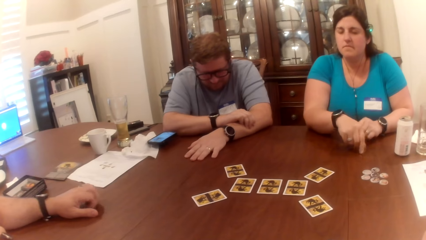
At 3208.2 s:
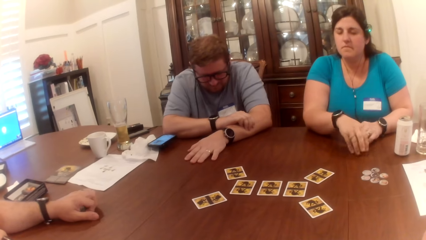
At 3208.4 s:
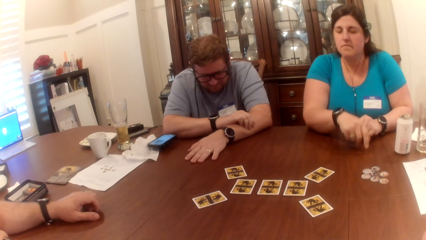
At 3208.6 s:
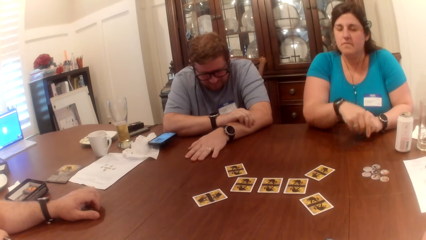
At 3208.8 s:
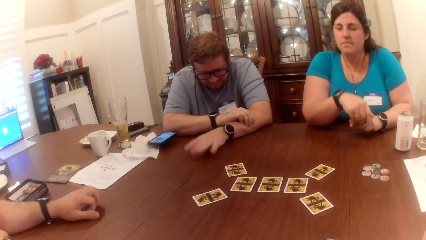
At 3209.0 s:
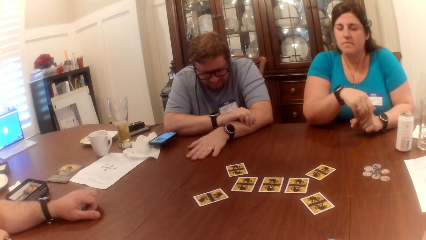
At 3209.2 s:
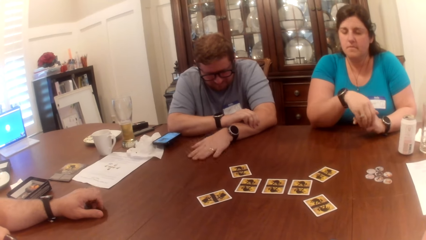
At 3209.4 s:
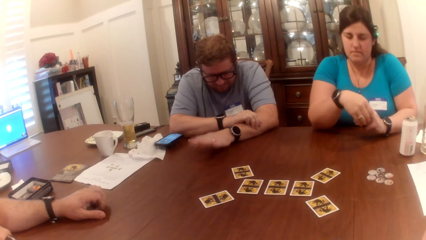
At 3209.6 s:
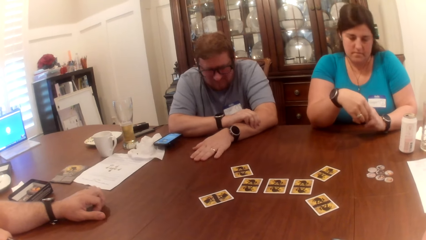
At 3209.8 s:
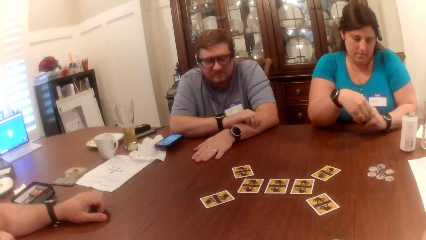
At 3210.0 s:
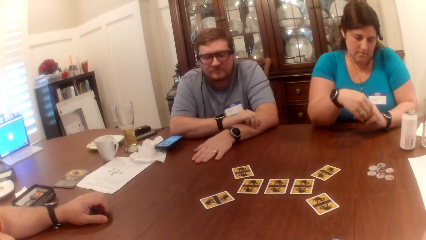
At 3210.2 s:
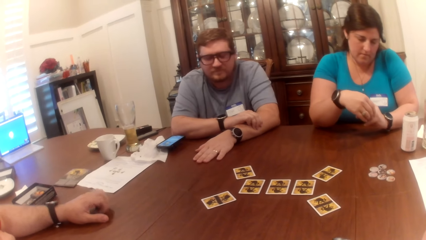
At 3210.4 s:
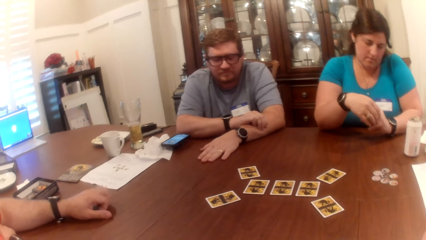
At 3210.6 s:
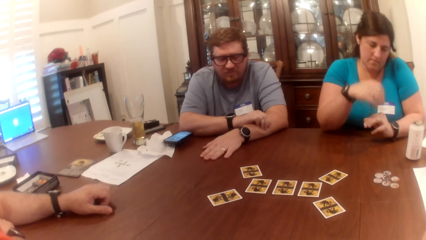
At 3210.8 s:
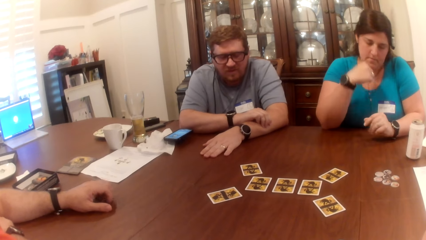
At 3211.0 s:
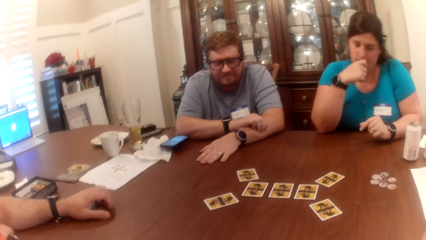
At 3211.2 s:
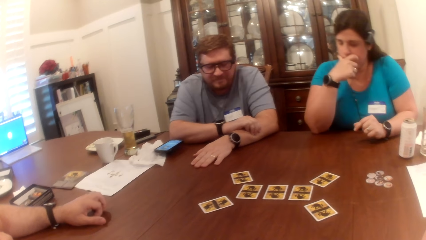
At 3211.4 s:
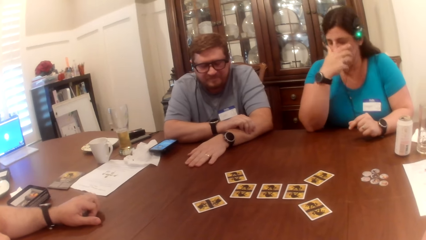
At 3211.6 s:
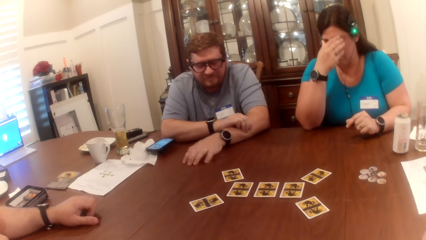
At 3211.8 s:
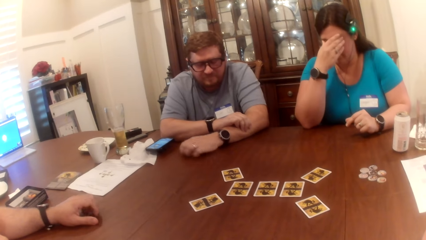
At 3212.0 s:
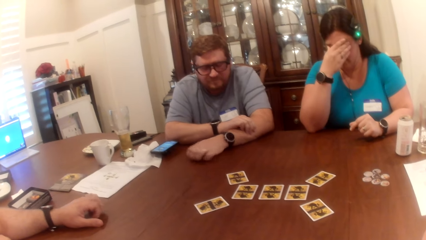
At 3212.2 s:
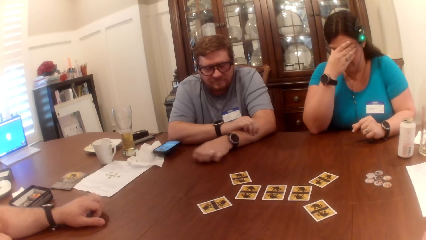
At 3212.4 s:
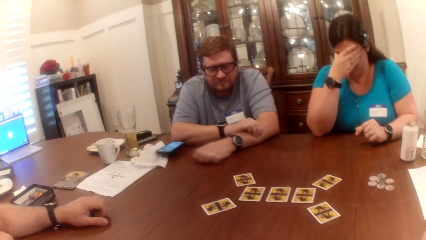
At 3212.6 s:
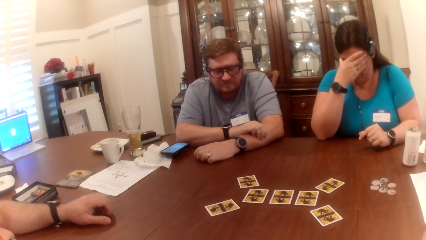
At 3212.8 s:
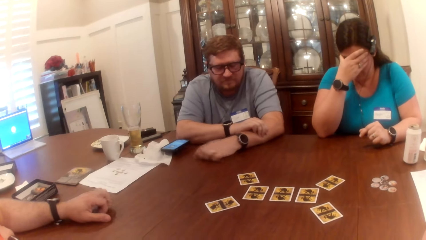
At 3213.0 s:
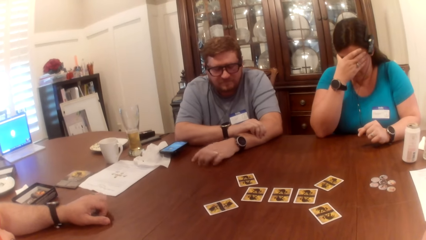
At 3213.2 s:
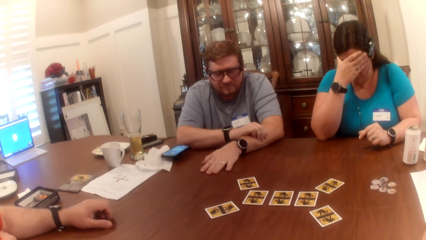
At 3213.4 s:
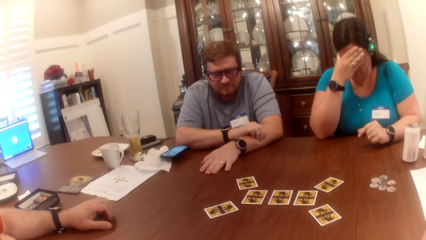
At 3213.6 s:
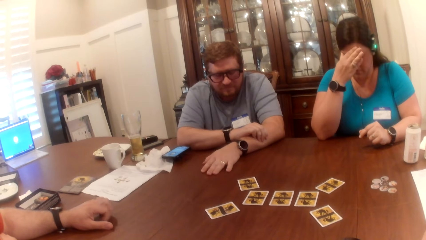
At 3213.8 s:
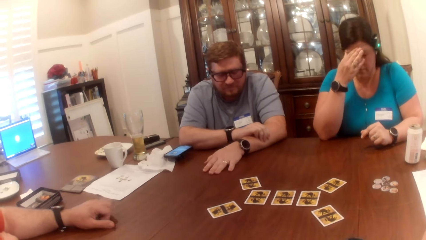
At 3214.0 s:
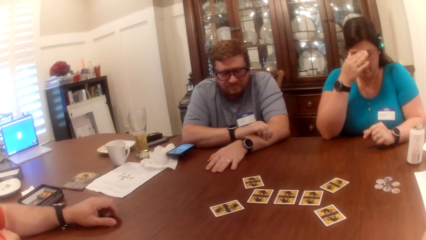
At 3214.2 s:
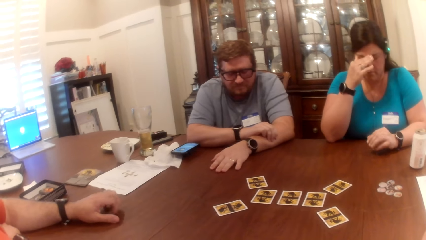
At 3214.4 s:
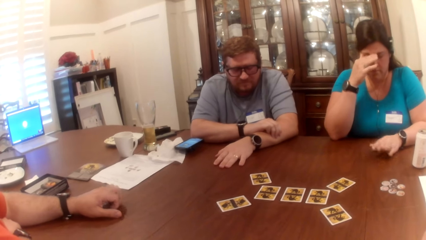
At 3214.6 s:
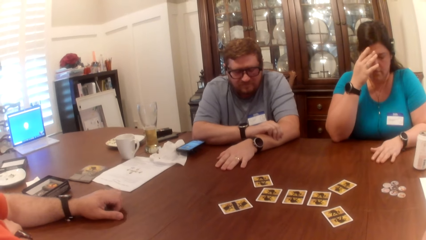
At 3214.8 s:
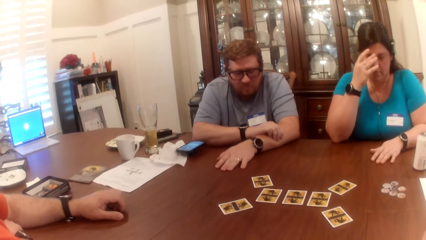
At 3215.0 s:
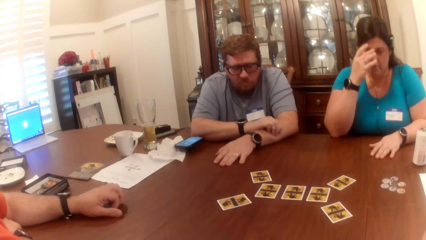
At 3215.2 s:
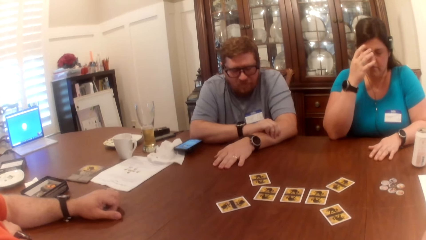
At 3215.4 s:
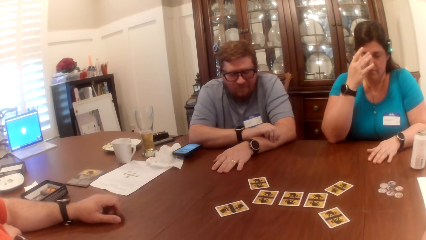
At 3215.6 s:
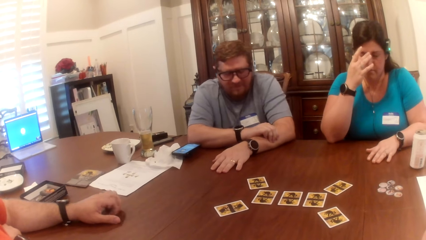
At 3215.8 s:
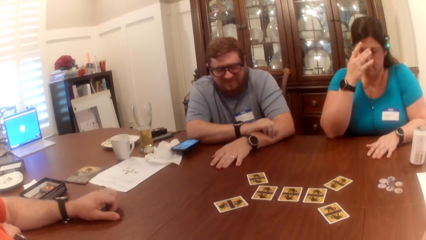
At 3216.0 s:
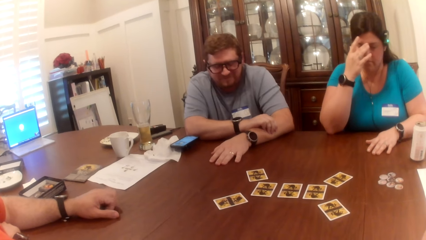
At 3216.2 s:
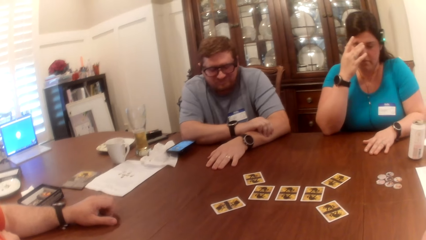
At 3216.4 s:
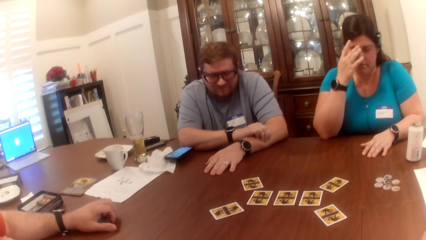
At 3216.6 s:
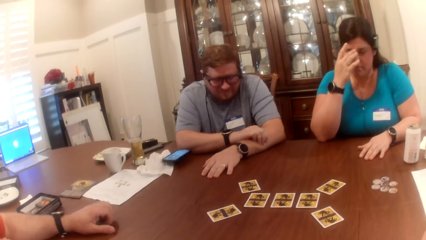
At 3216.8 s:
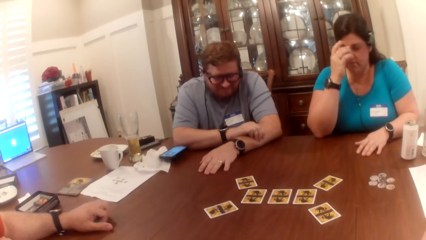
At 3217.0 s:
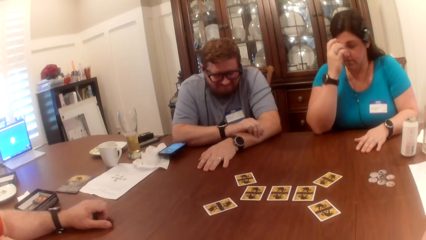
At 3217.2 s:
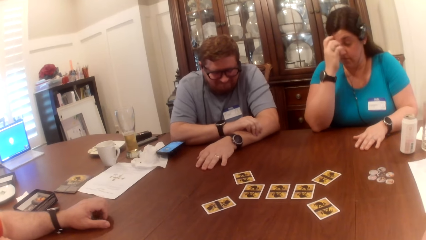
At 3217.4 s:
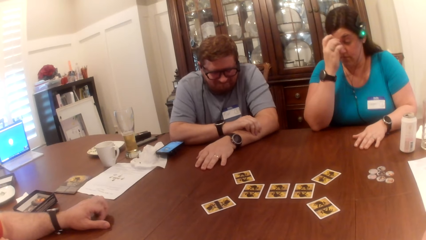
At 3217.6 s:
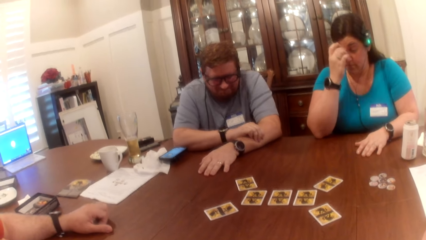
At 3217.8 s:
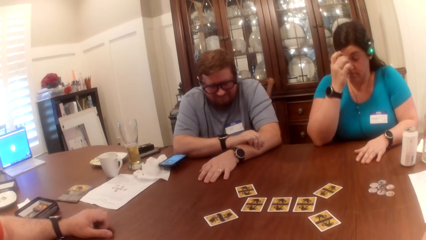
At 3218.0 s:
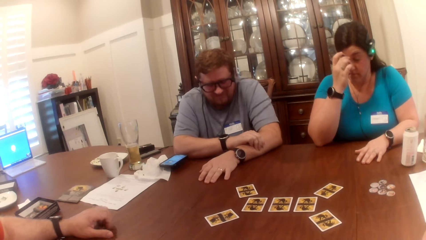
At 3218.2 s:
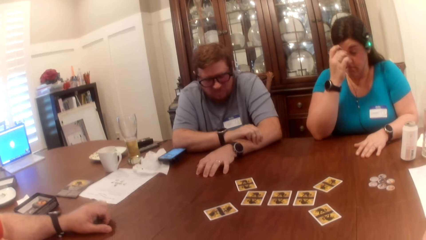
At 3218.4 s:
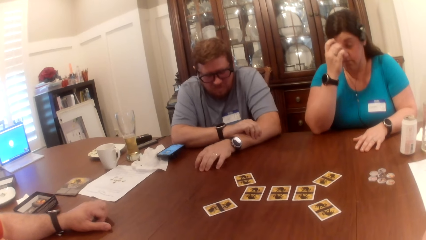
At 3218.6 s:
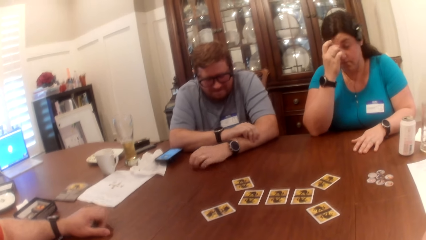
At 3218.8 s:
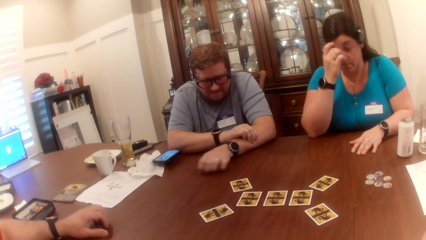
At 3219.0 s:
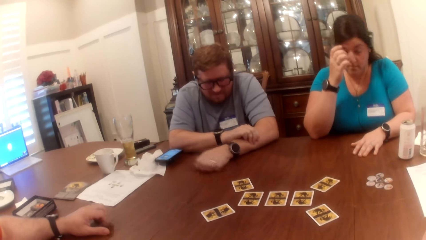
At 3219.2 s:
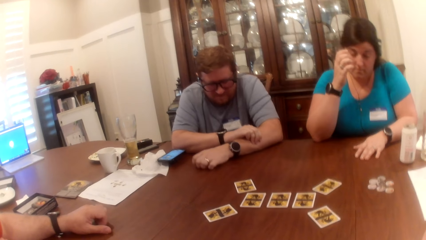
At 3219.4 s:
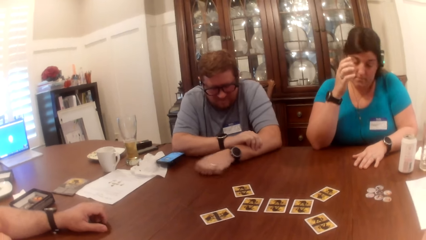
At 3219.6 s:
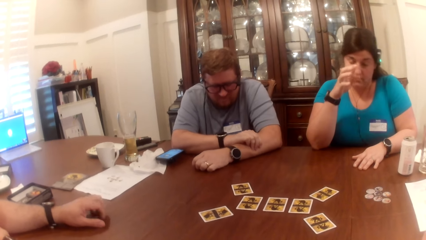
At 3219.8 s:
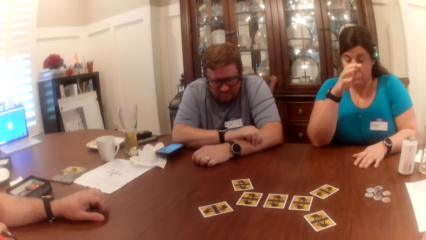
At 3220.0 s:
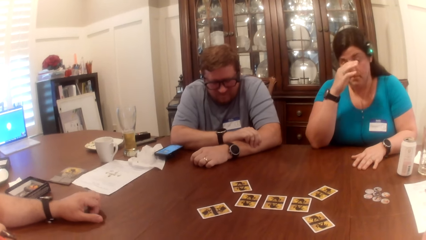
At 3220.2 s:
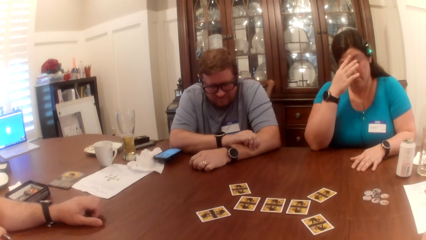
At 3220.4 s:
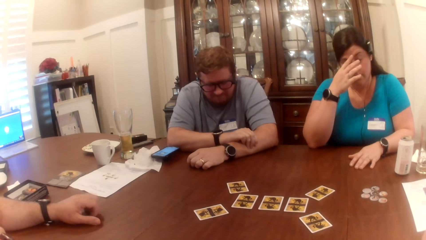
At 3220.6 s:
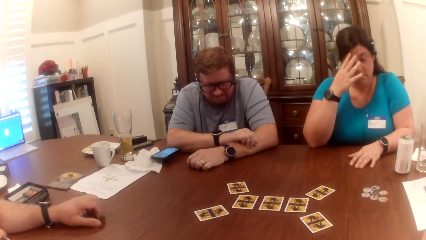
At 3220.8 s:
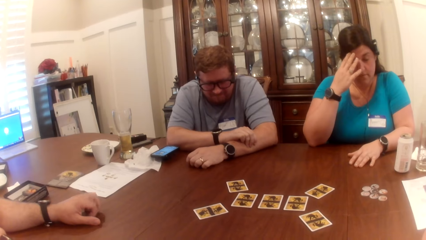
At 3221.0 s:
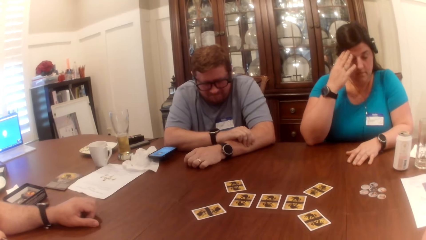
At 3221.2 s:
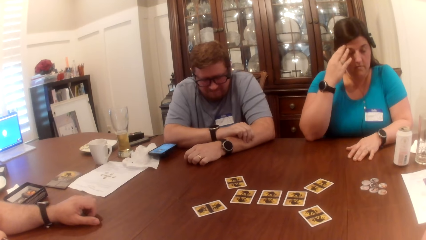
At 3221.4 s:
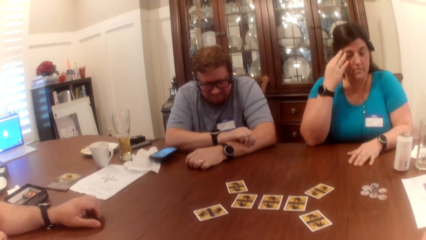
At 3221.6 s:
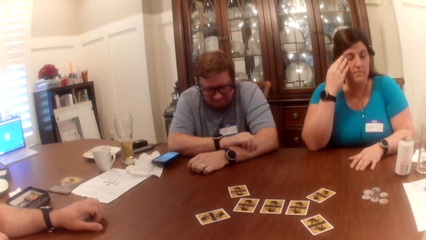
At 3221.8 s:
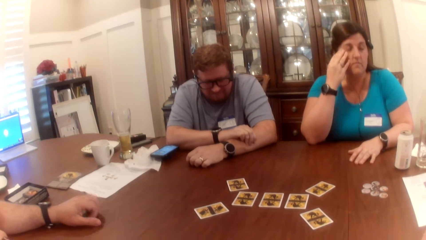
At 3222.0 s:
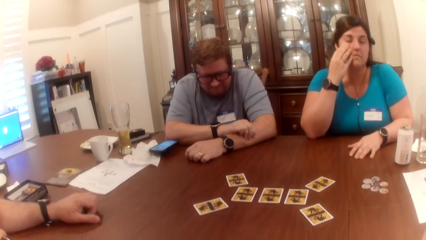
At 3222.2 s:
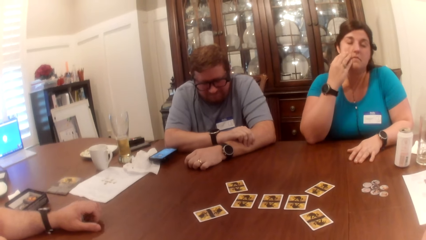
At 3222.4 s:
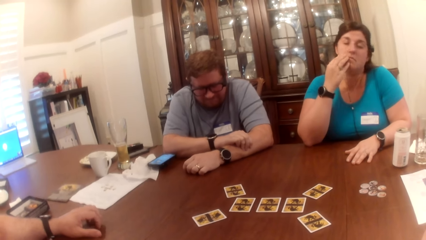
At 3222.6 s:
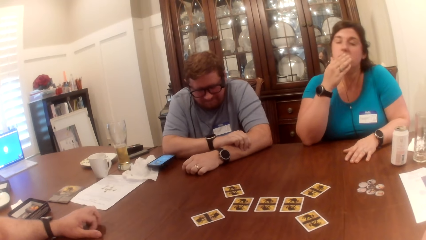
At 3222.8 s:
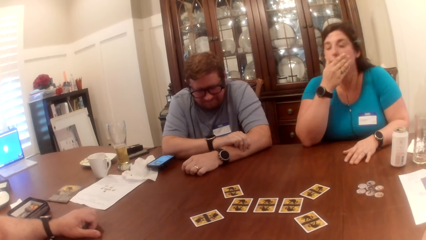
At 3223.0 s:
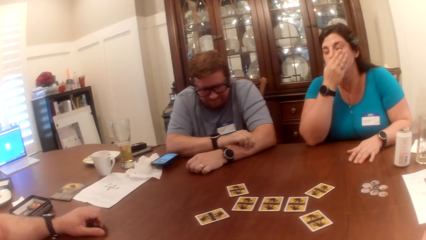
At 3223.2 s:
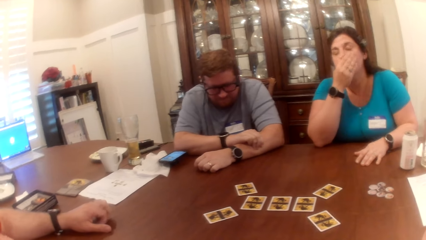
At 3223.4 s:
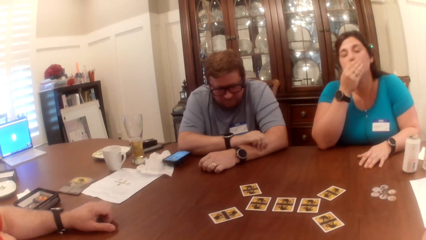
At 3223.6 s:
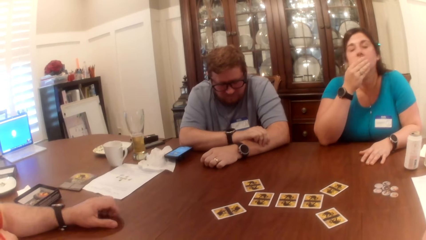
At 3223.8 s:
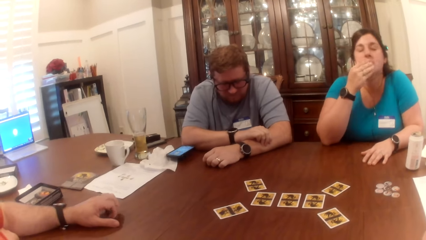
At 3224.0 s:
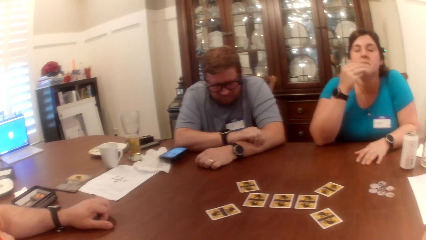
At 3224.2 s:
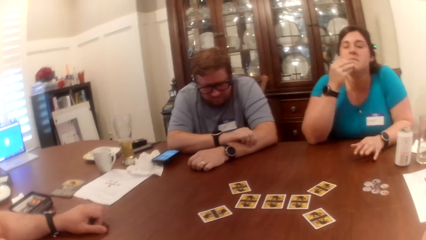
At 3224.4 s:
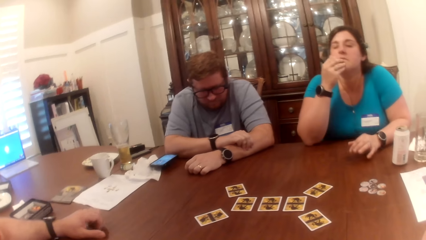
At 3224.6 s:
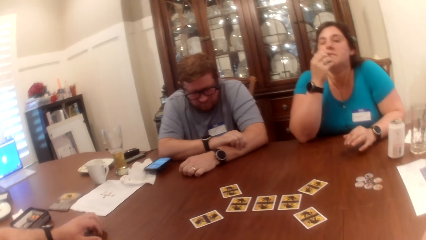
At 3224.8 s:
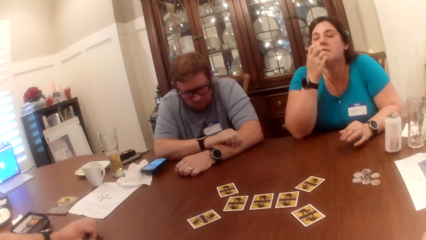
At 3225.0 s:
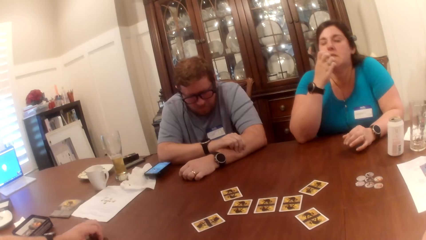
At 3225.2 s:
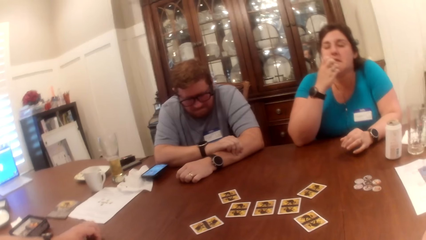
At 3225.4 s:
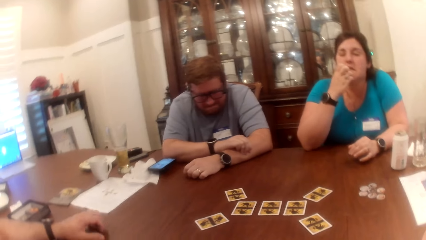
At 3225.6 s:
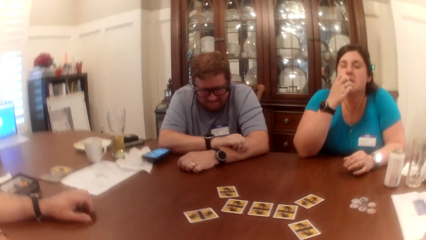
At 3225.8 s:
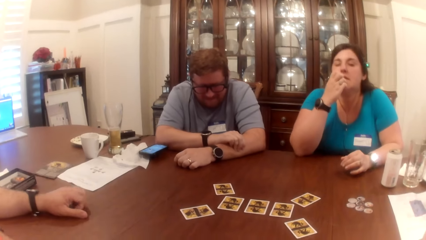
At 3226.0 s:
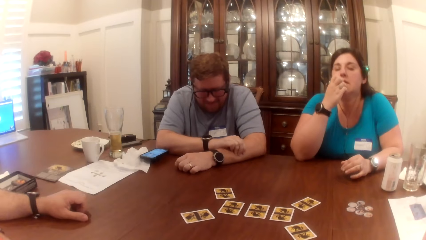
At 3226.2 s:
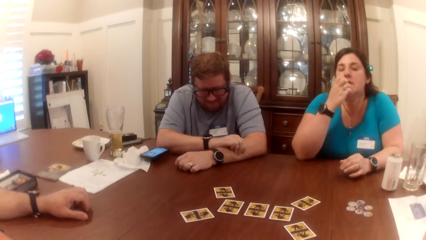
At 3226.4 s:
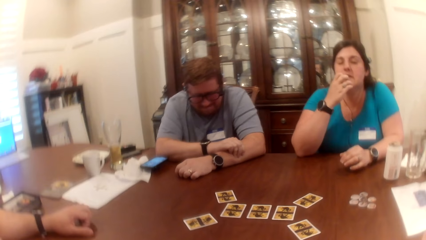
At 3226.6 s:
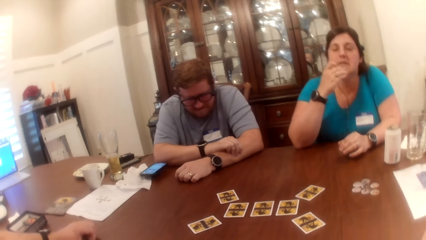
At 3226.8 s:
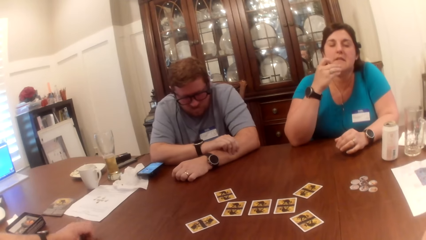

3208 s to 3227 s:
A man hits the table with his left hand. A woman rubs her left hand. The man rubs the table with his left hand. The woman rubs her face with her right hand. The woman places her left palm on the table.
